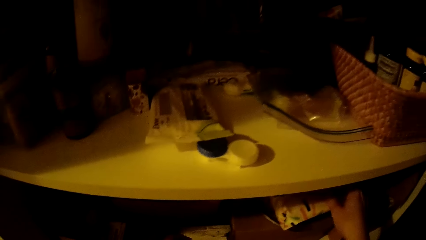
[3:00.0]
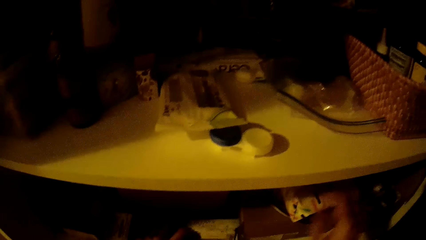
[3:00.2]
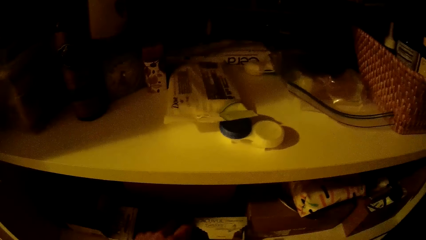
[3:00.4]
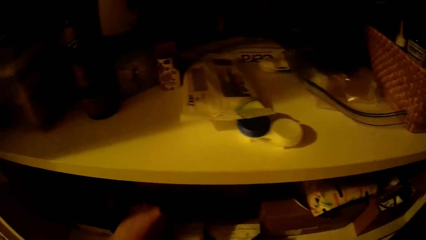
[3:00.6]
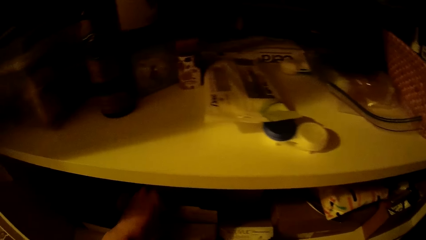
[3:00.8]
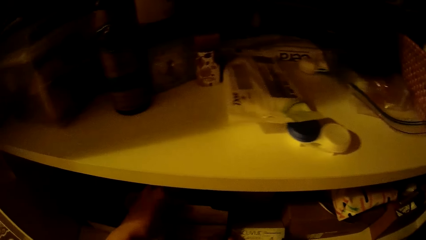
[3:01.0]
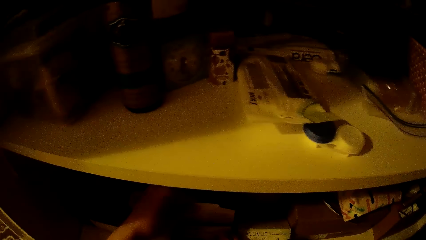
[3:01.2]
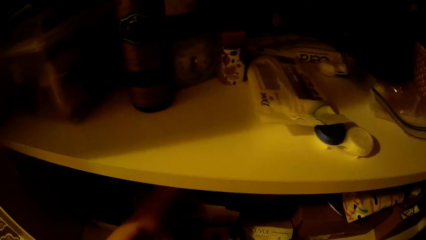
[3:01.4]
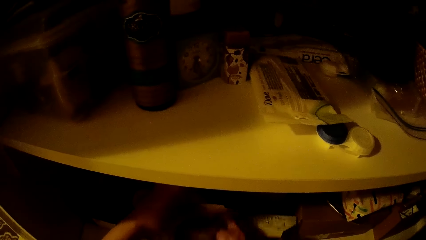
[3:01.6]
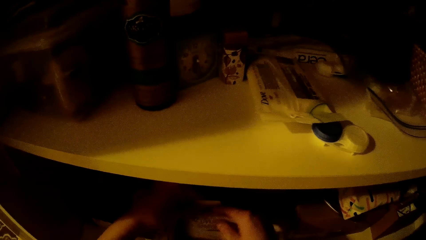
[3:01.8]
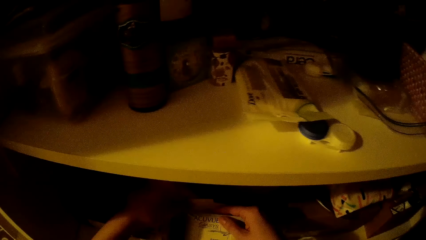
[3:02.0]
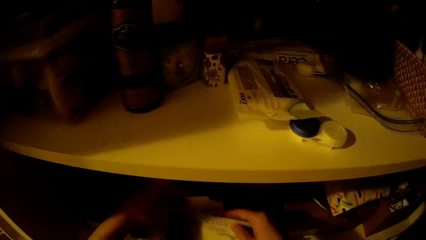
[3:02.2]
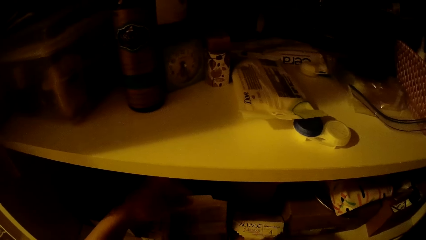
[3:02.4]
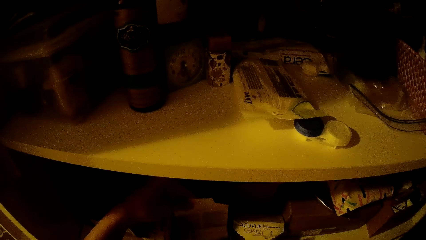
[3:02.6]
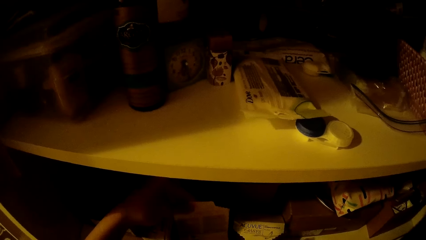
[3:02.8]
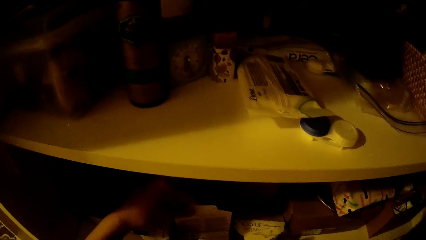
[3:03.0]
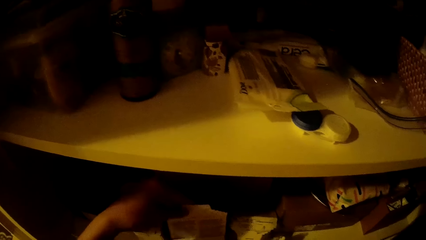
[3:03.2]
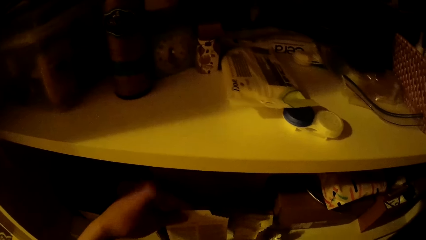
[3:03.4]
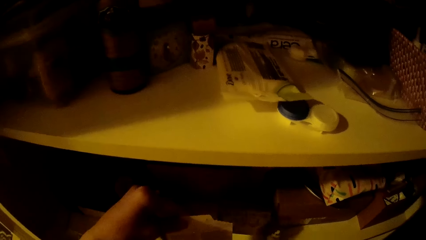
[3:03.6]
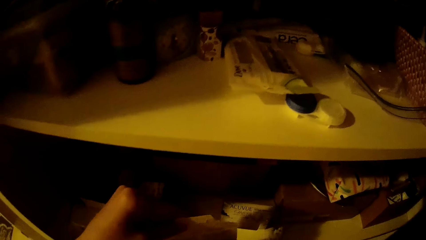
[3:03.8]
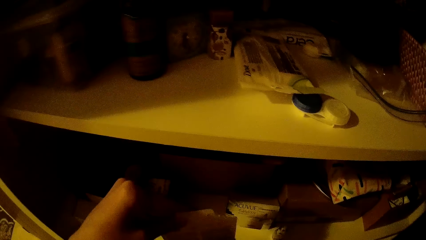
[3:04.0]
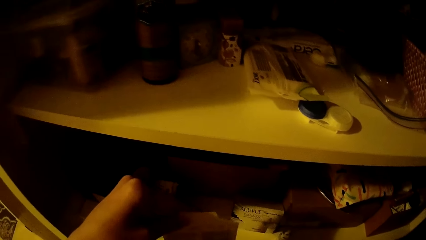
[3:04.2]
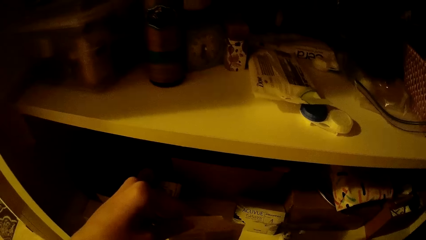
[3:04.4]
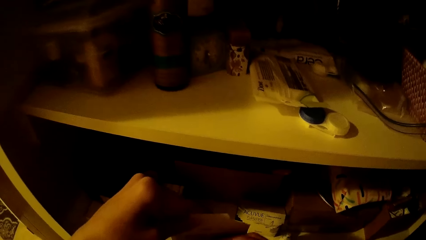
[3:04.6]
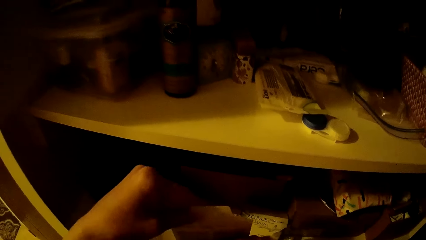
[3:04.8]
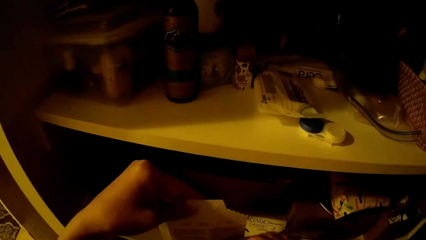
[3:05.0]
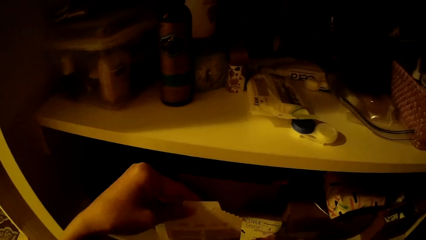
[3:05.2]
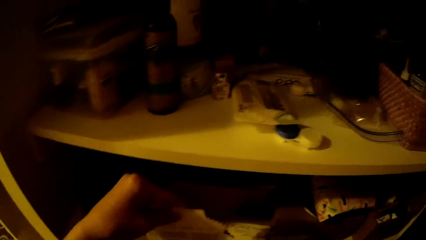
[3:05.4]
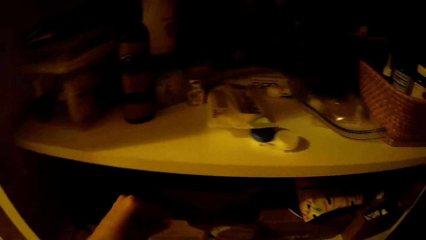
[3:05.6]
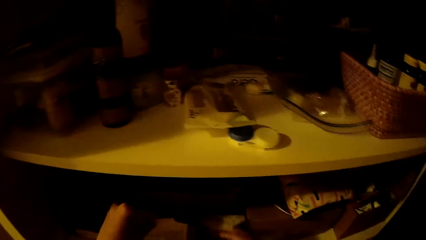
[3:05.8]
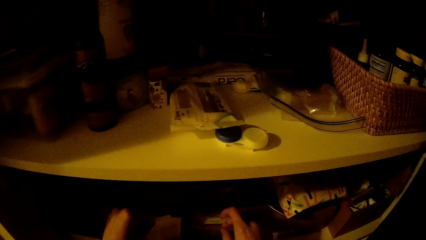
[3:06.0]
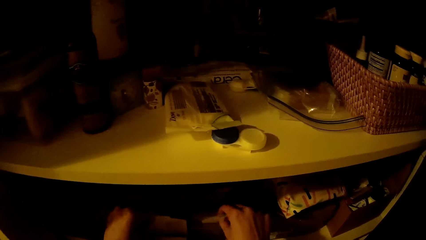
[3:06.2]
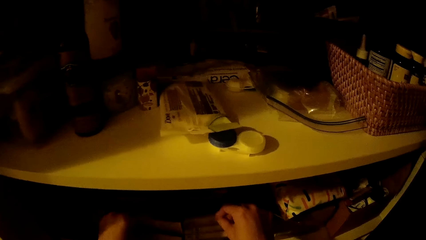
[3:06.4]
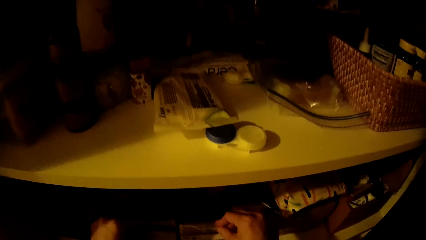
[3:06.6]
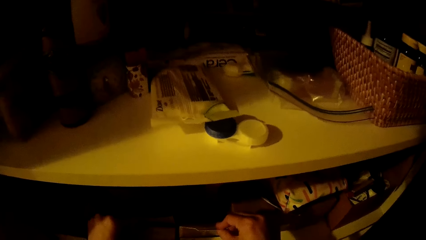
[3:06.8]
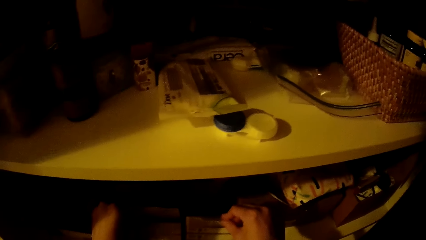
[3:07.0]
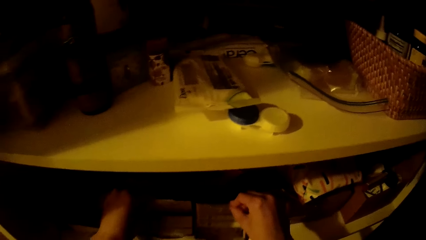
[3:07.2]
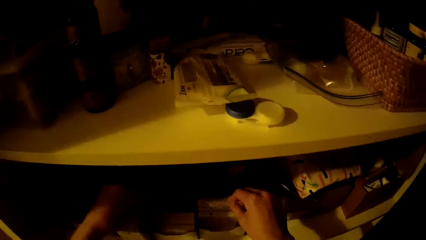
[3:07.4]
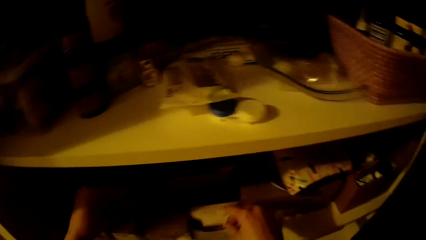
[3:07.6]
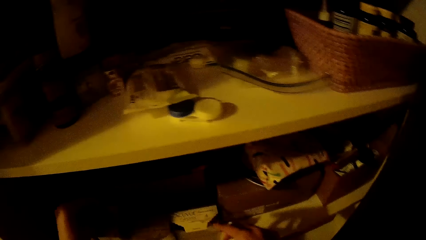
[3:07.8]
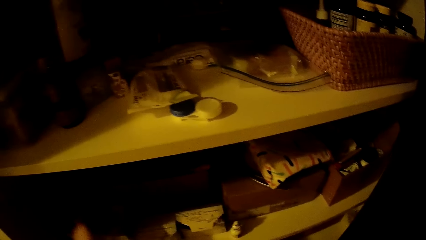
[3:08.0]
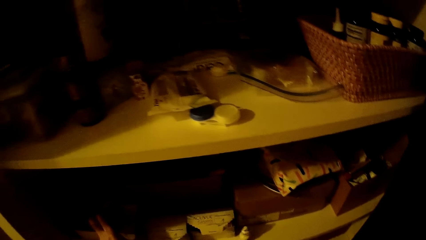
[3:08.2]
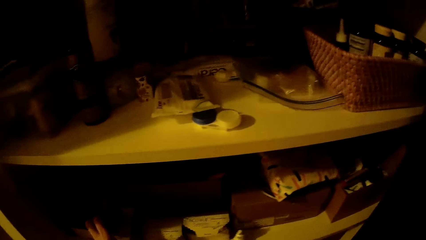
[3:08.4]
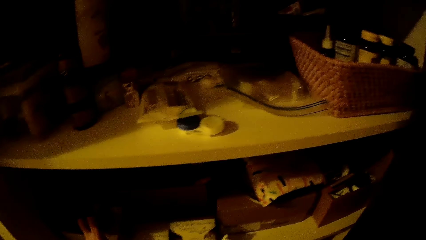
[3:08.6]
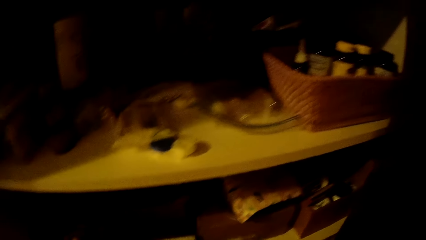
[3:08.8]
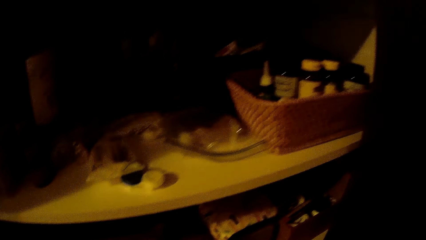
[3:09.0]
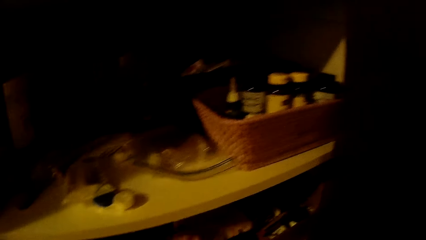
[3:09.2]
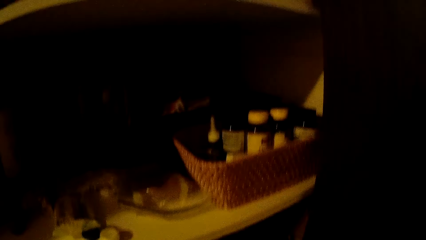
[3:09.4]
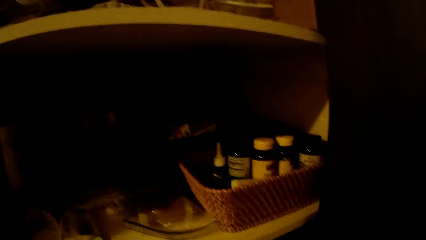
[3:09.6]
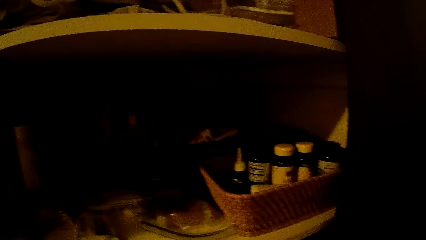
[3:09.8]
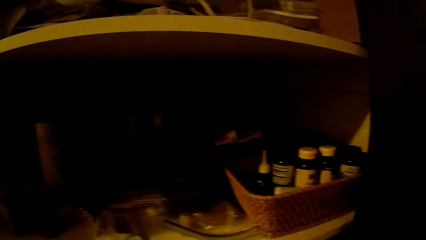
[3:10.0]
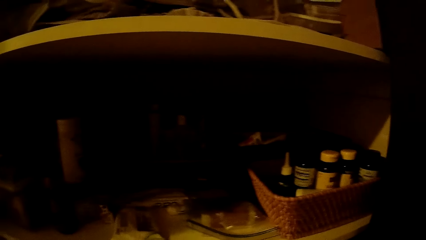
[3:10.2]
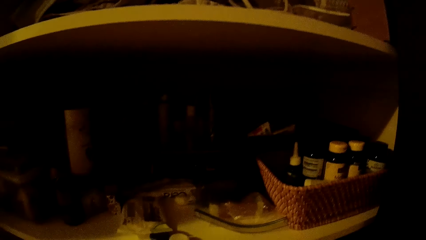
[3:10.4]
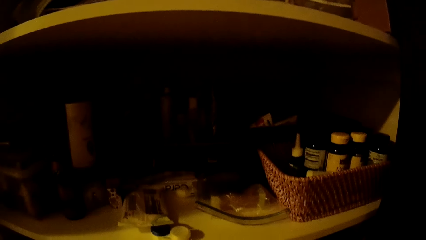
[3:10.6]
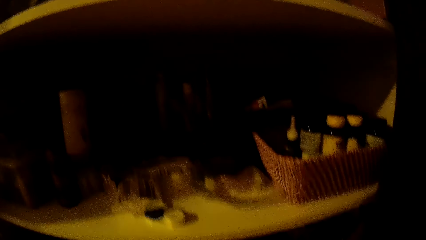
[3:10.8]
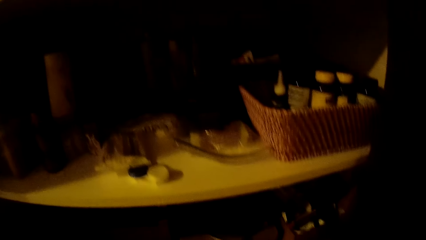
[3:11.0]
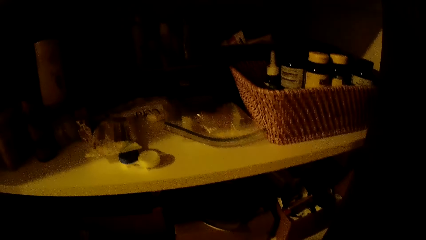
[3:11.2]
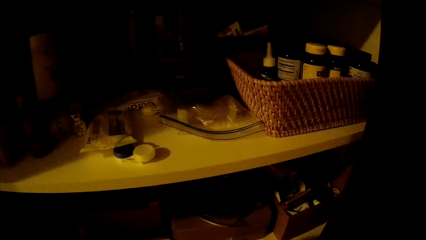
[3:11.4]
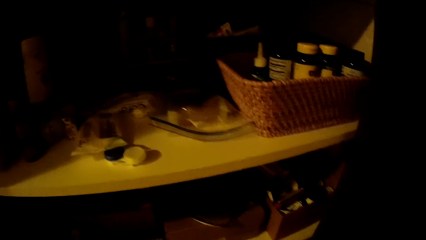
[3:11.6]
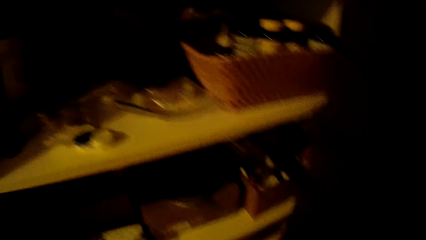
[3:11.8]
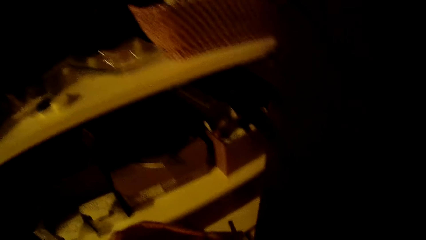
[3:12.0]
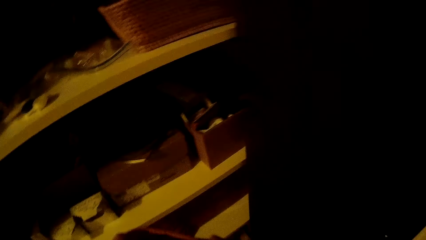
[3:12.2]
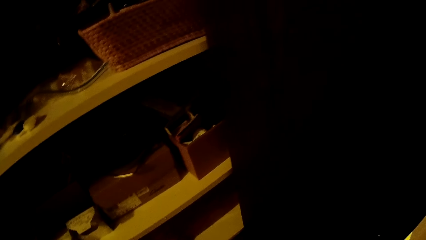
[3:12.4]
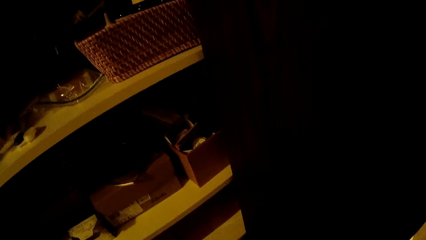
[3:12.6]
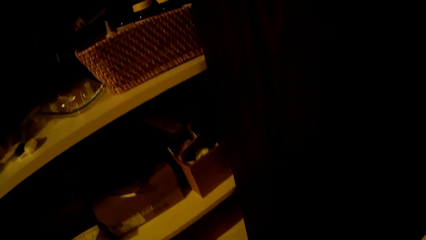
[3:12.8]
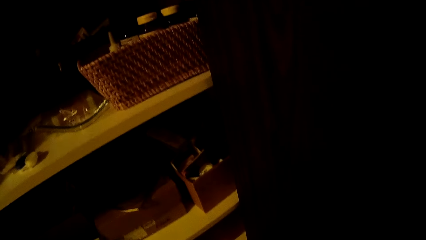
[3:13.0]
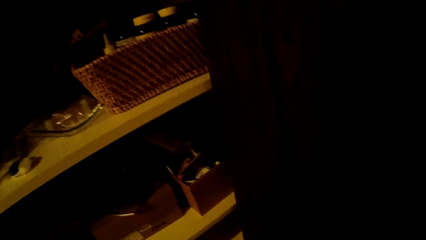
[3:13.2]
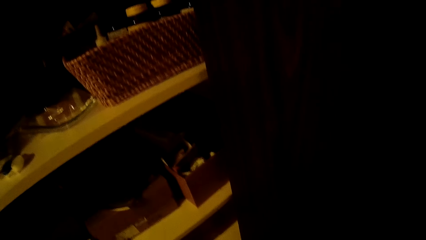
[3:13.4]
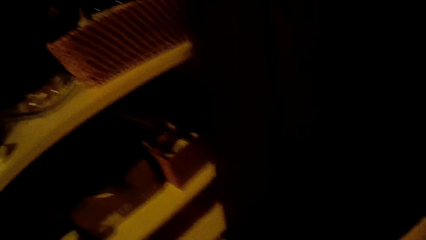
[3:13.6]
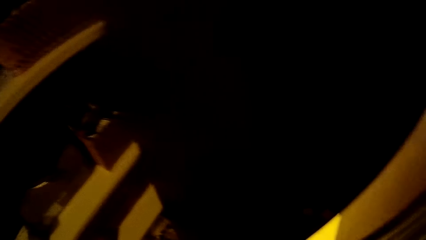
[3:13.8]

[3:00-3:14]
The camera wearer puts the purse in the cupboard with her right hand. She holds a box. She picks something in the box. She holds the box. She puts the box in the shelf. She looks around.

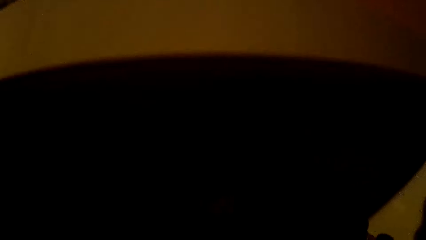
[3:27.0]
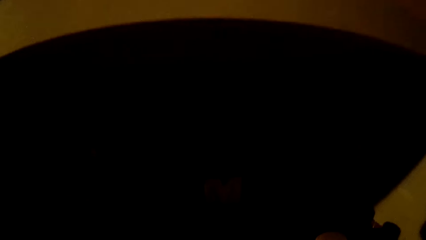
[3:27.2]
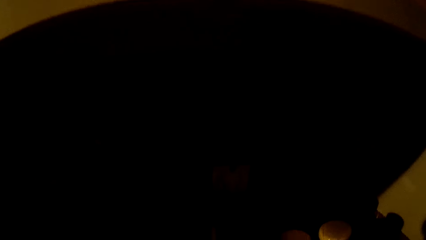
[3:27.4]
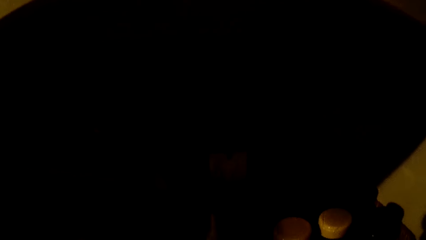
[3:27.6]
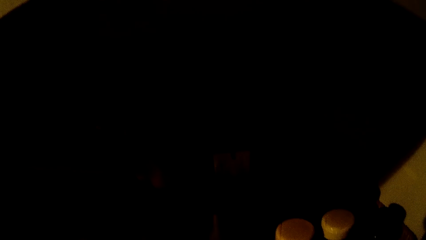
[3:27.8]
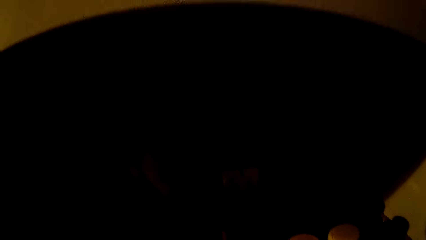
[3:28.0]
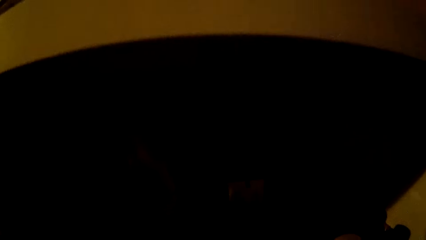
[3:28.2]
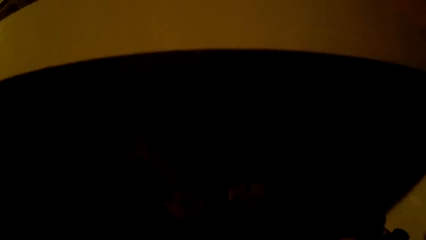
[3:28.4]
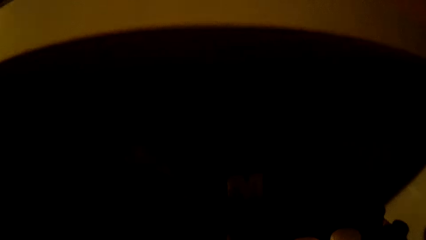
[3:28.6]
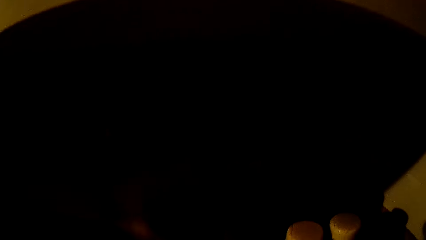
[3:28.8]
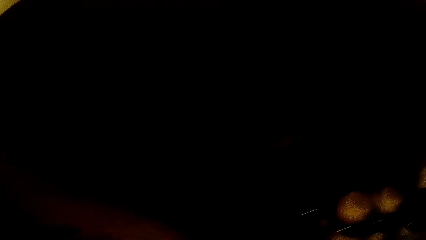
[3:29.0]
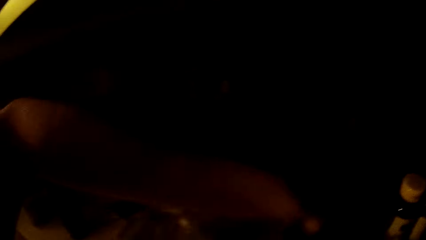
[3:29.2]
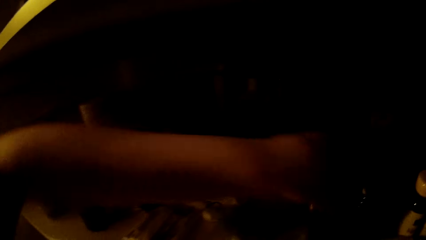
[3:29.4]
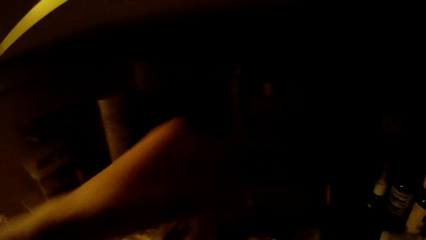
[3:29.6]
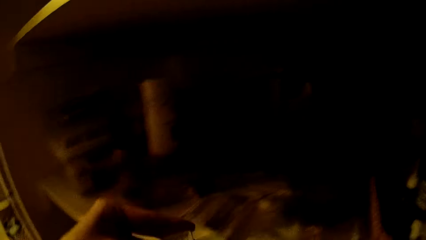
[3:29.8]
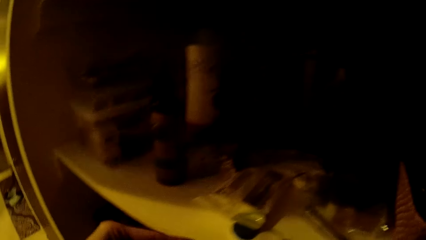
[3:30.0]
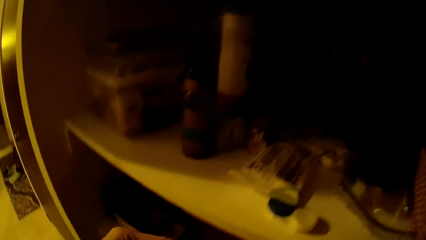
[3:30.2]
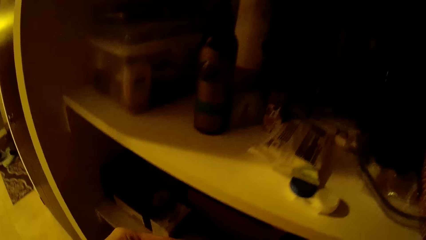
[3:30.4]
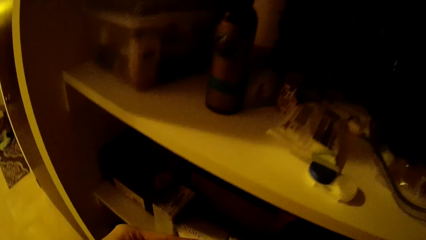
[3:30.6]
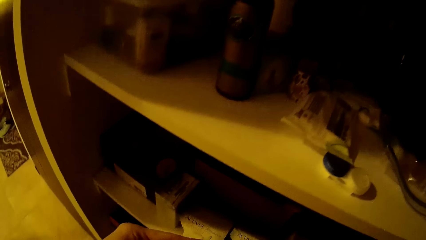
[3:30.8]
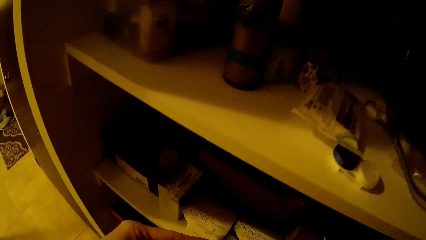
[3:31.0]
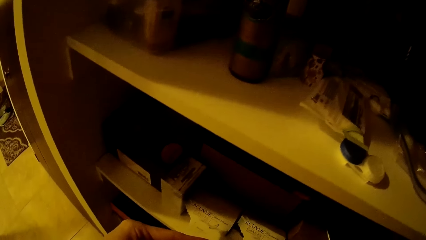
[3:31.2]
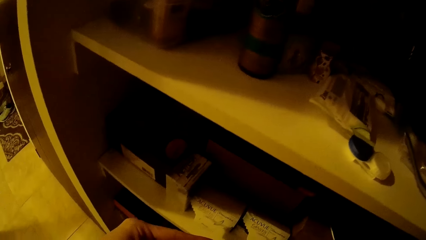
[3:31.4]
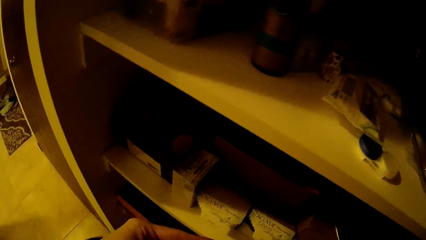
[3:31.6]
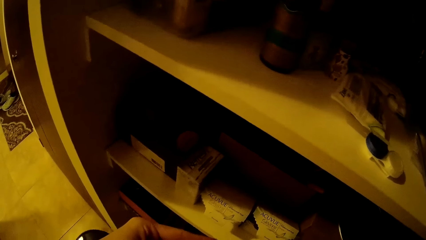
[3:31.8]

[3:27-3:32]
The camera wearer moves hands in the shelf. They look around.
